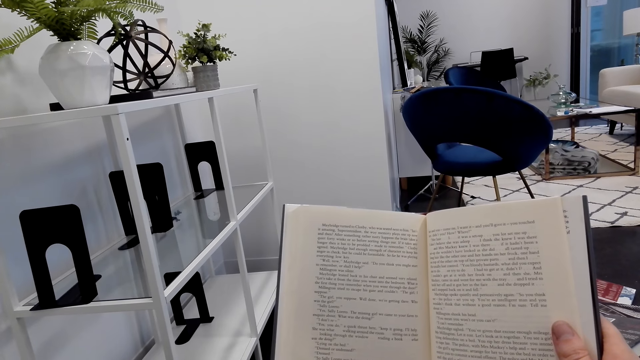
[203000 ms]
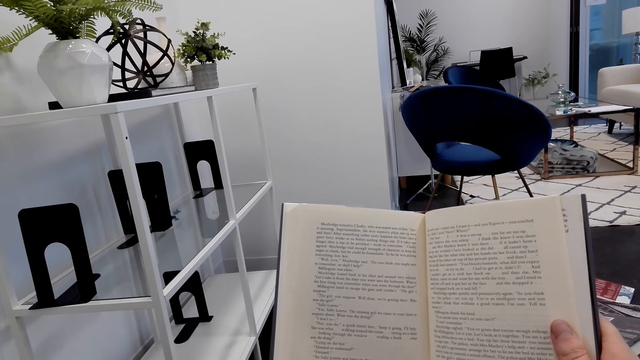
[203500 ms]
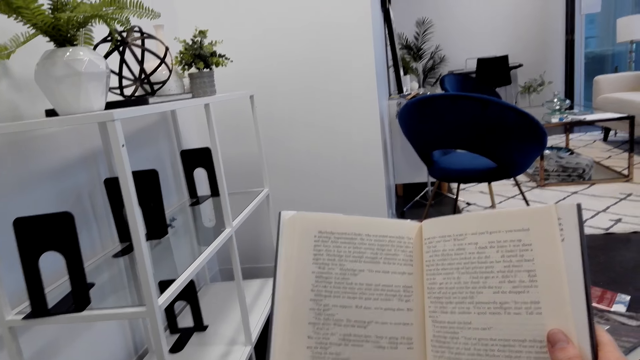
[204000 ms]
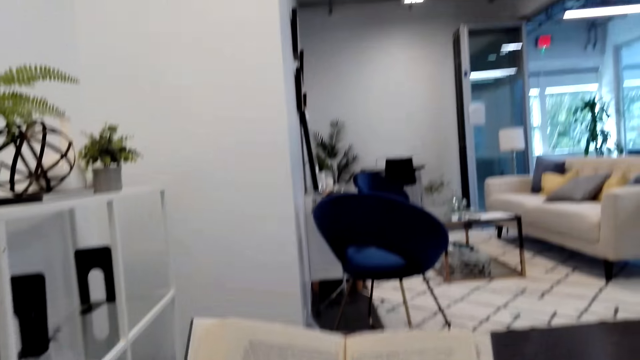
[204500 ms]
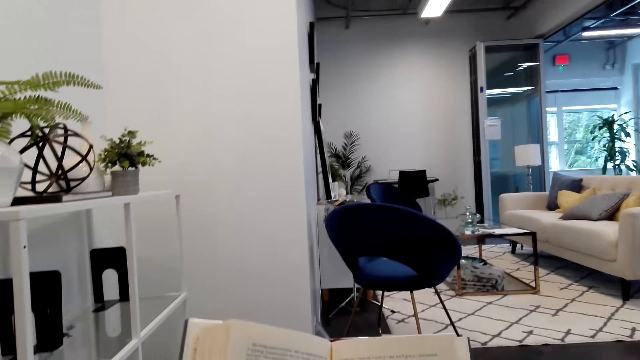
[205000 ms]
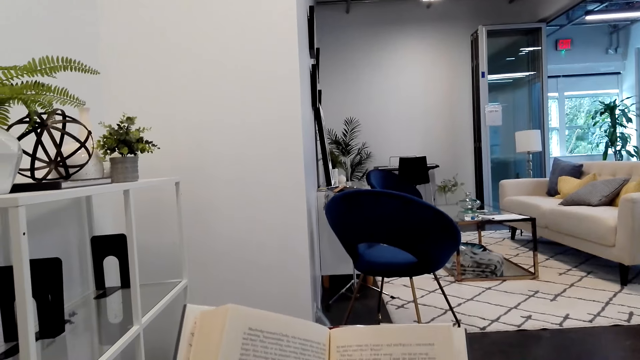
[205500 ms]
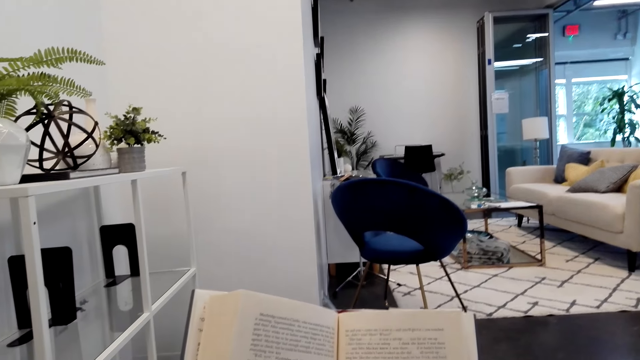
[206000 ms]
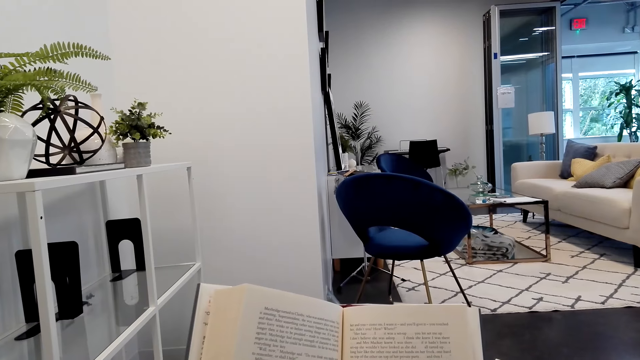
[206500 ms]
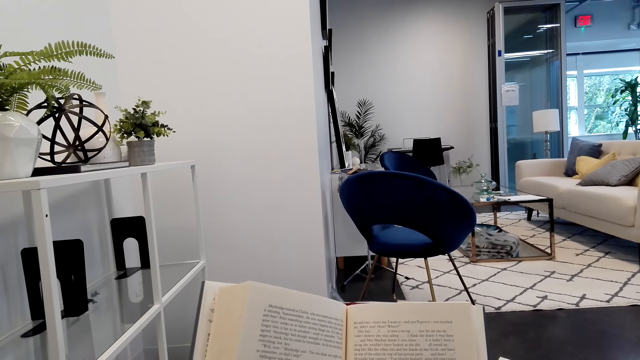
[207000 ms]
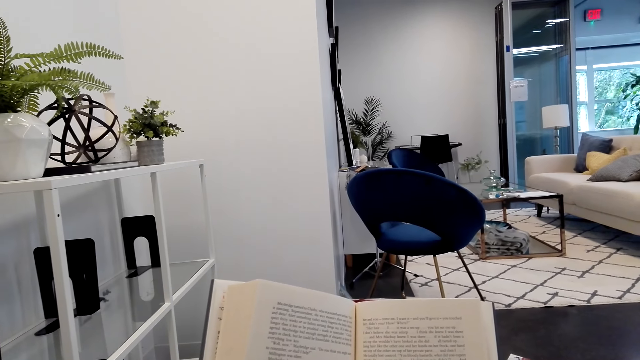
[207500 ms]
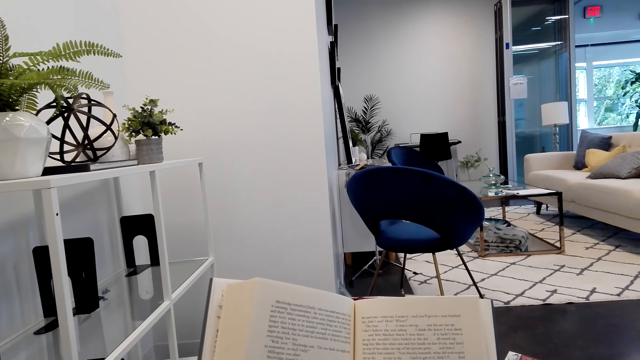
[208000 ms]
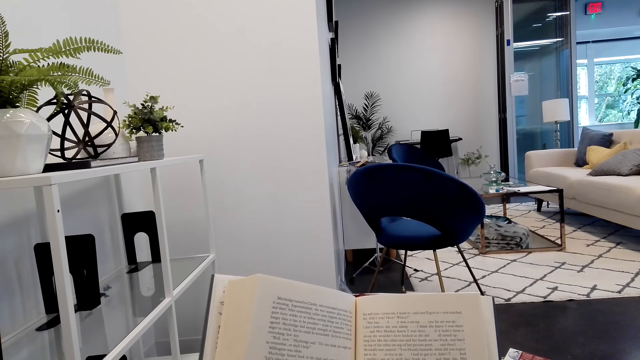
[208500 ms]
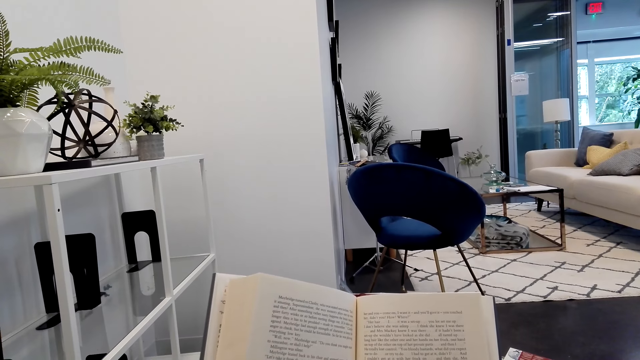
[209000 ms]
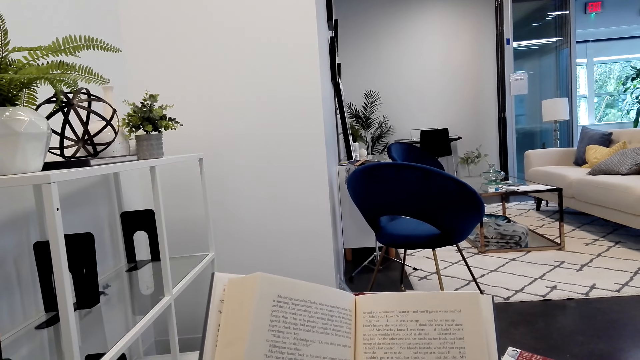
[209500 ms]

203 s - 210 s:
The camera wearer looks around.

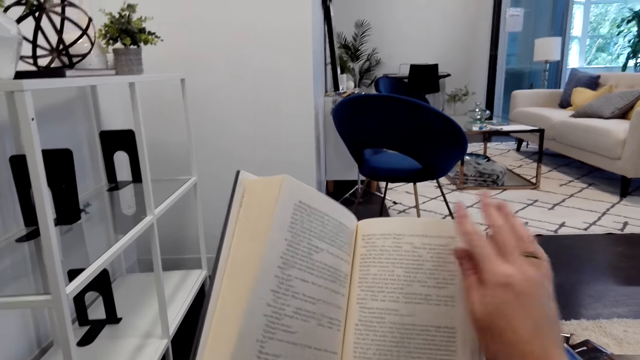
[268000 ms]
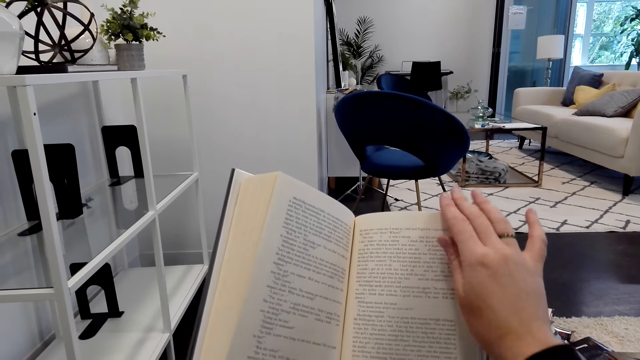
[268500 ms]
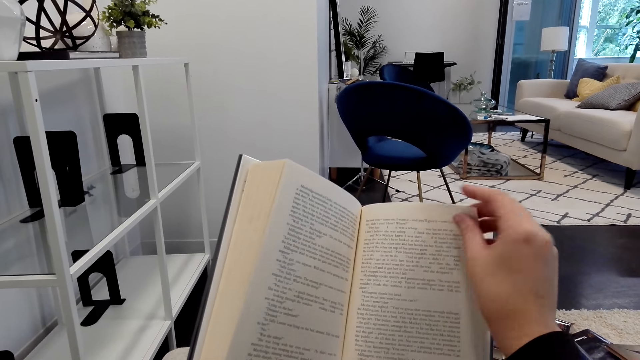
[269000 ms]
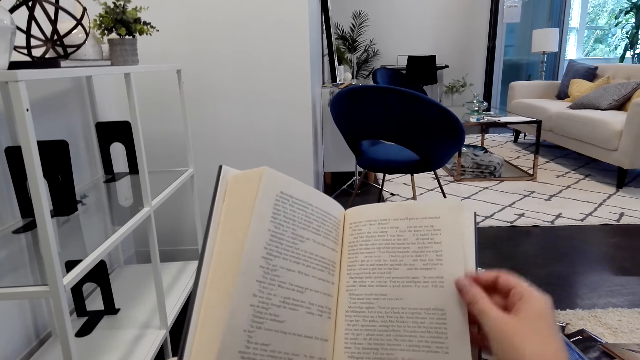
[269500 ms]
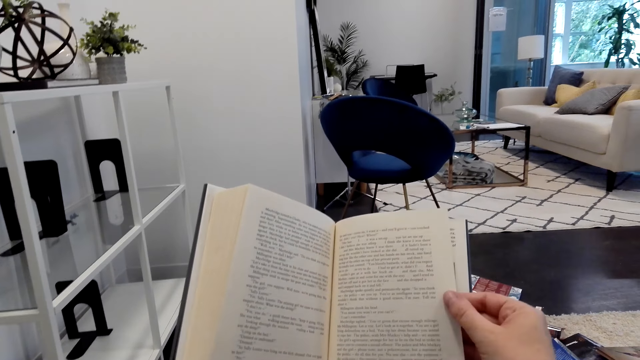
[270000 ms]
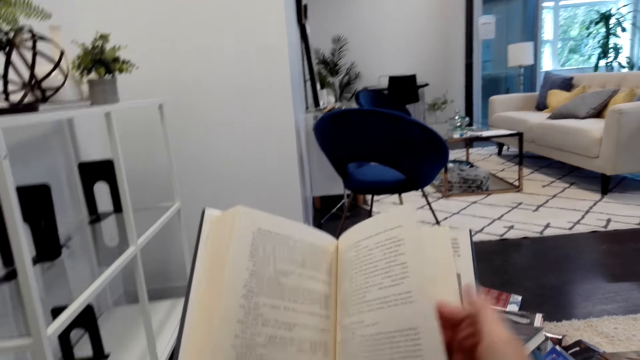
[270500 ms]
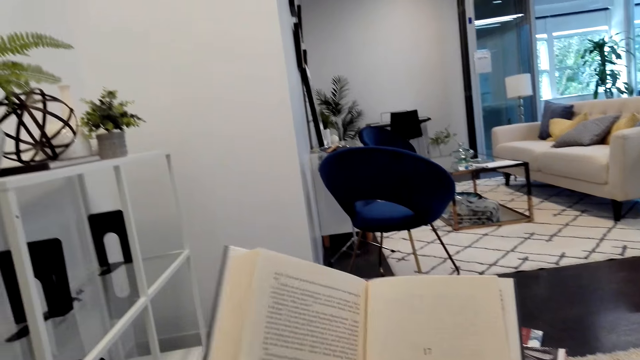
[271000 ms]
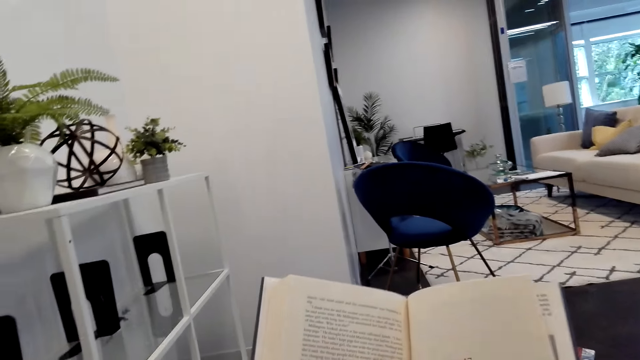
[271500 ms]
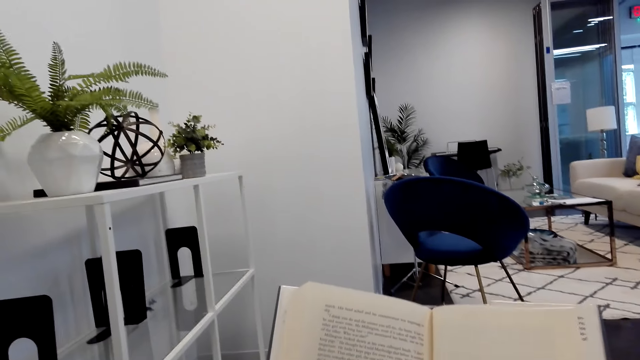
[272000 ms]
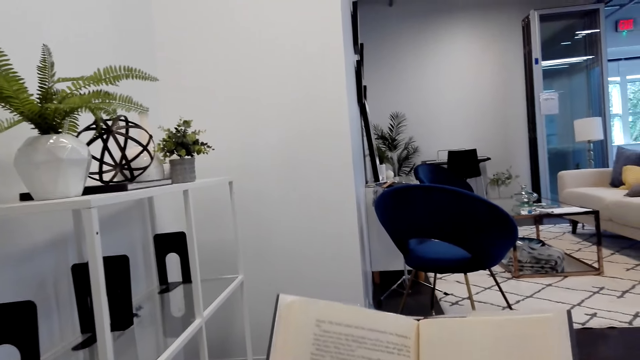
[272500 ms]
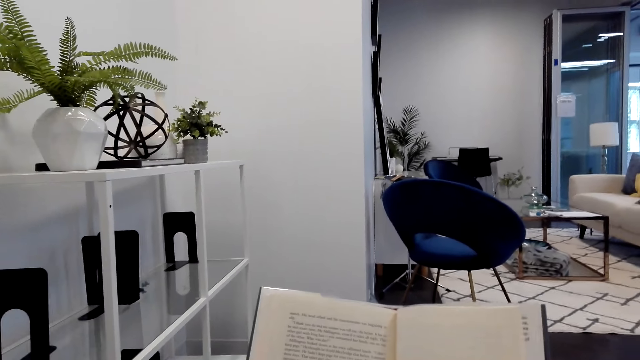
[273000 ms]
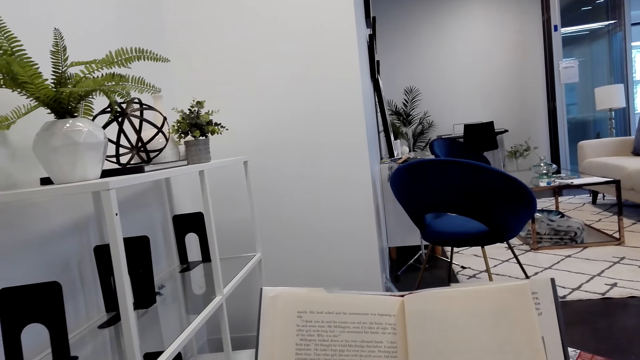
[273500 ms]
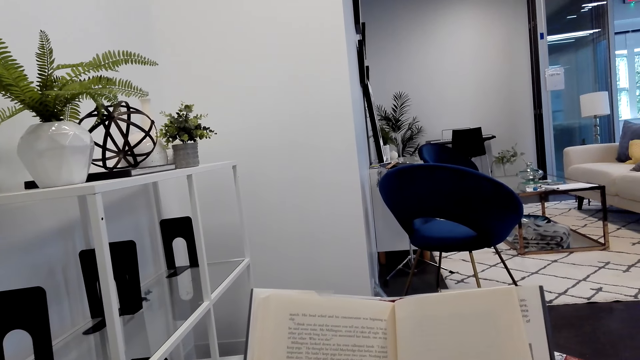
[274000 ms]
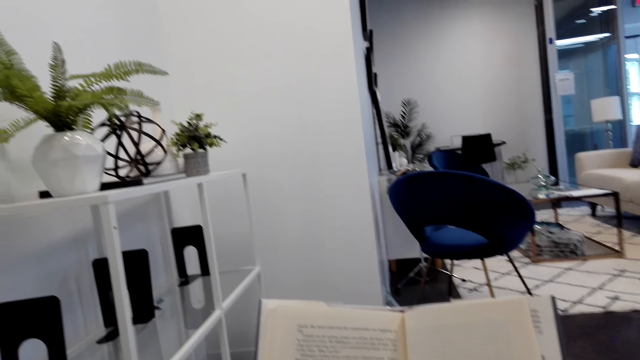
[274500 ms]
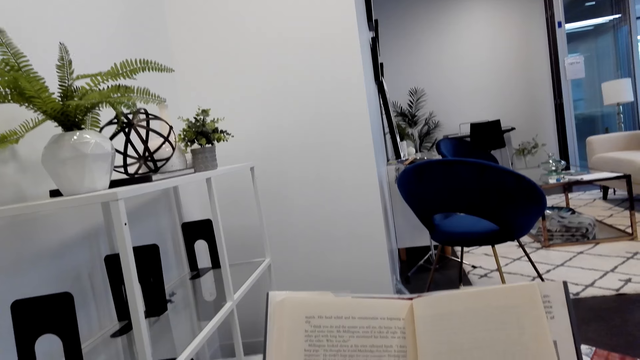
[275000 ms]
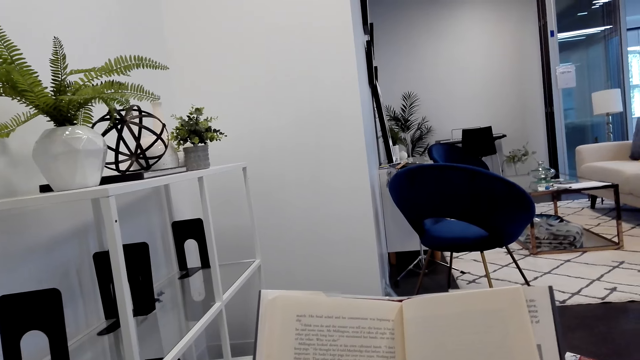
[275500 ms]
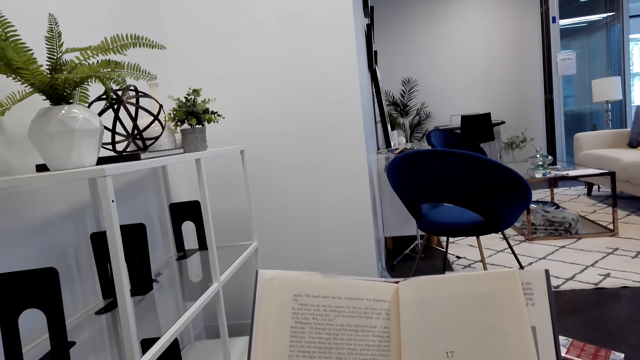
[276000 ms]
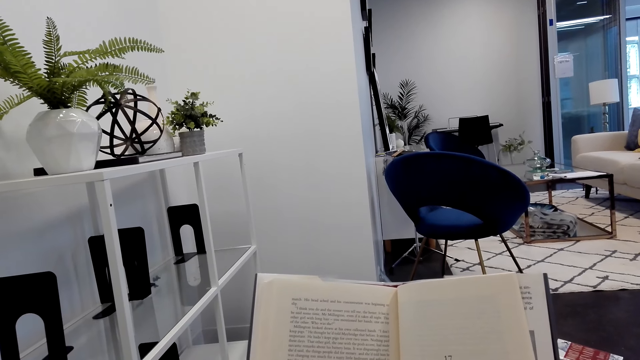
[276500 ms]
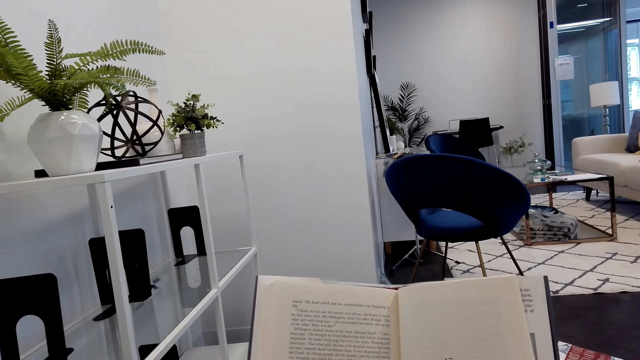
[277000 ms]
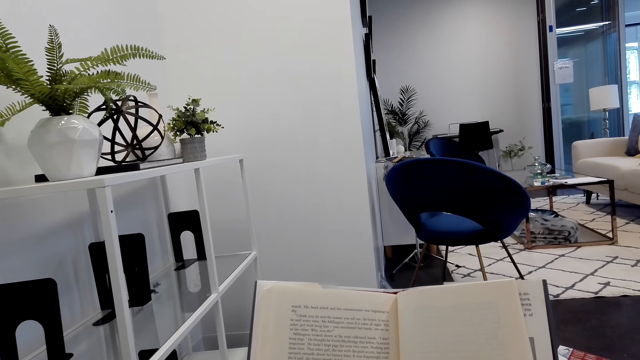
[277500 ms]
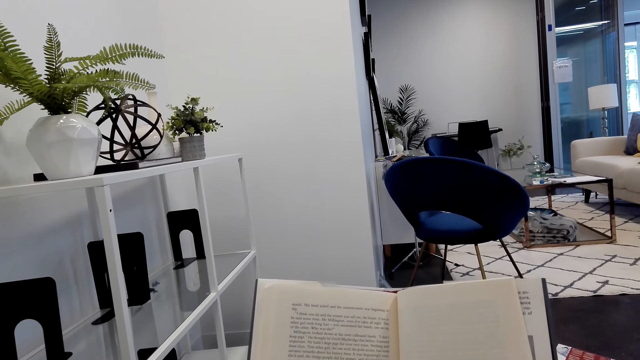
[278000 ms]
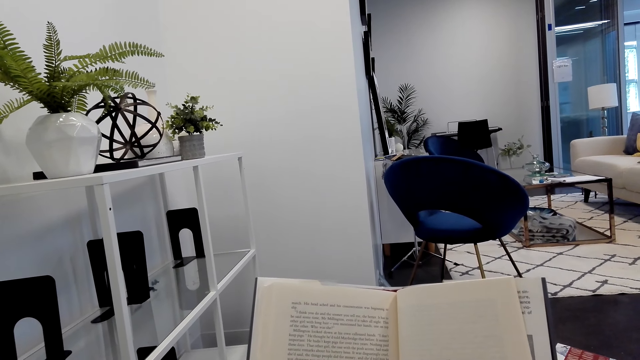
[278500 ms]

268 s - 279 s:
The camera wearer turns the page of a book. They read the book.

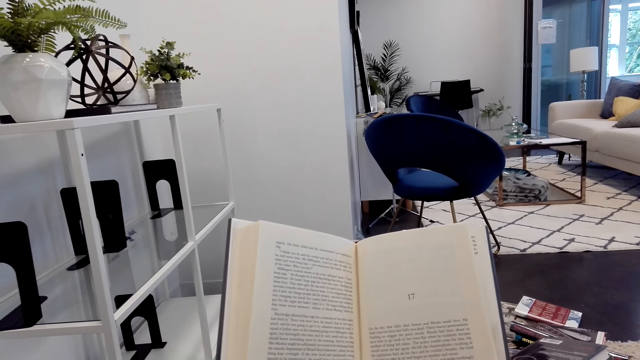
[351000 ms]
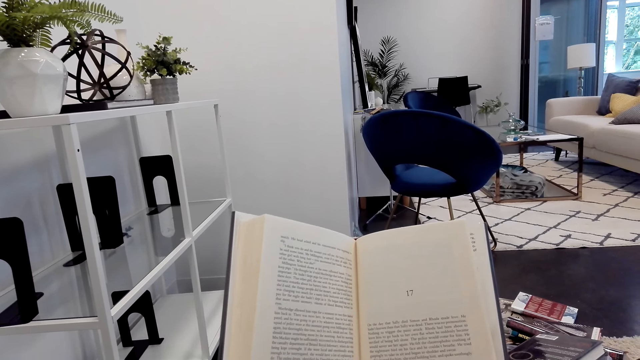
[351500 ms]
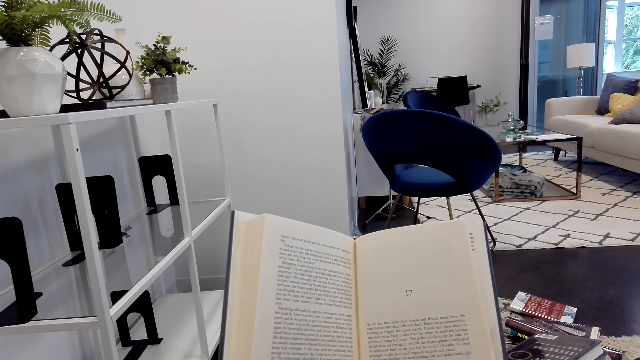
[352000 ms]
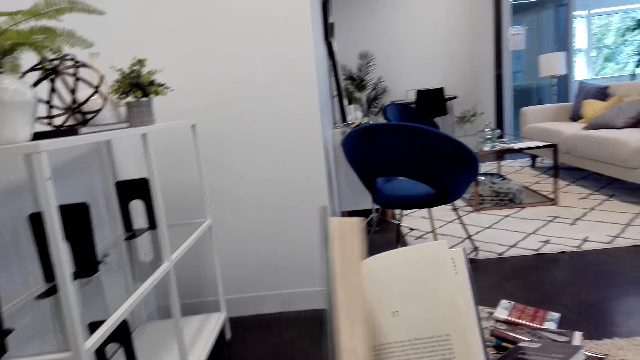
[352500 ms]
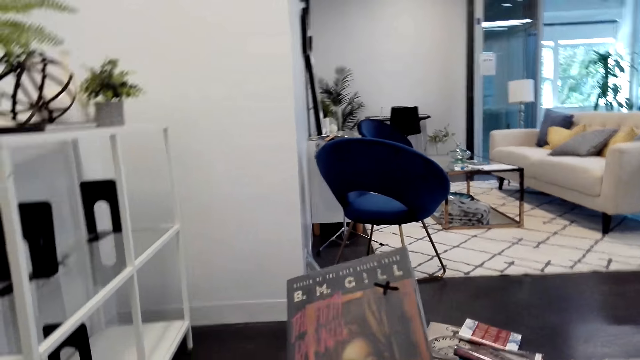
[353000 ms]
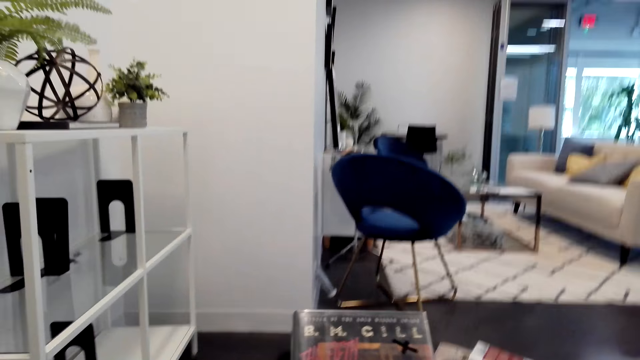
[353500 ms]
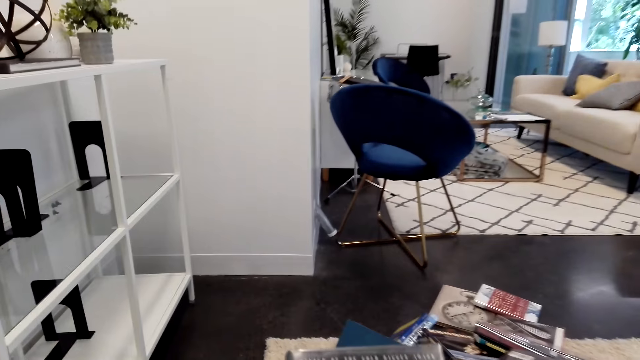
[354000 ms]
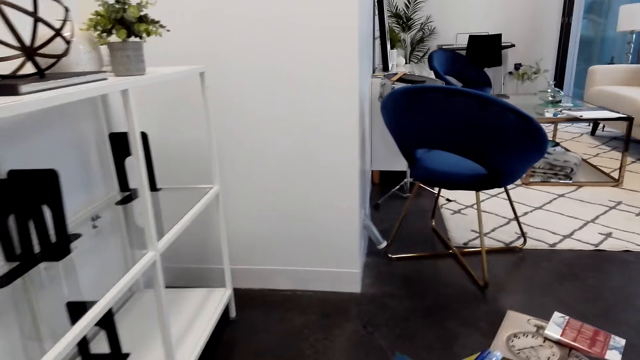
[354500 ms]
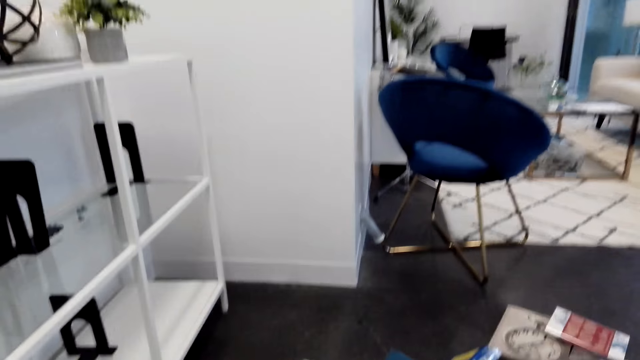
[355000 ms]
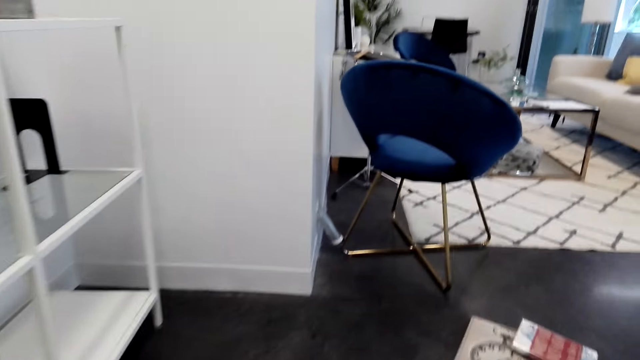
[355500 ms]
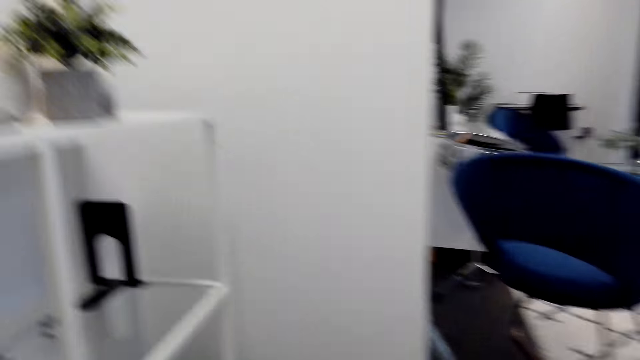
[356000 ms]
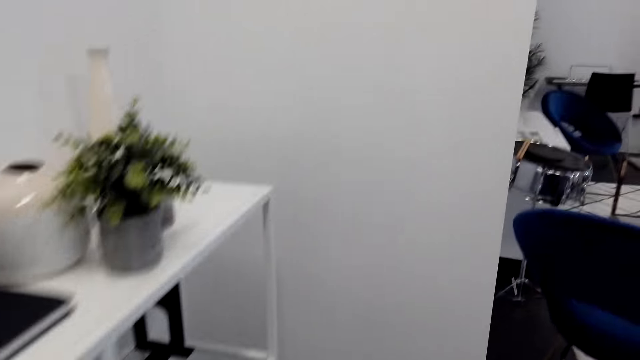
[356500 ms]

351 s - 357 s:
The camera wearer closes the book. They walk around.
